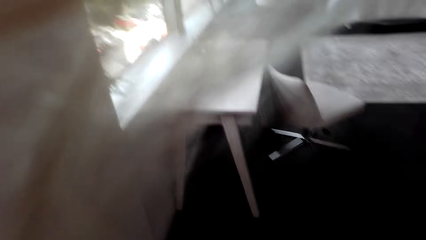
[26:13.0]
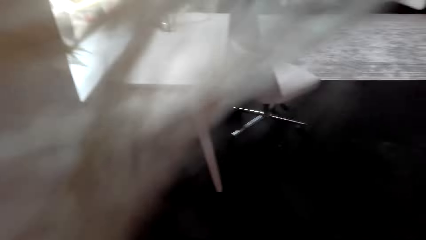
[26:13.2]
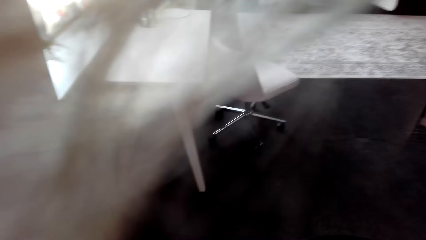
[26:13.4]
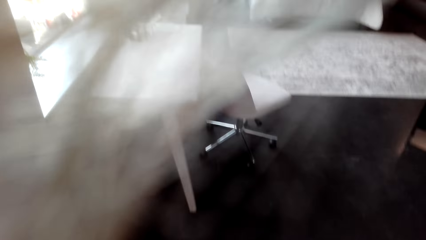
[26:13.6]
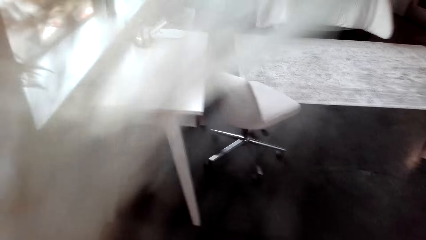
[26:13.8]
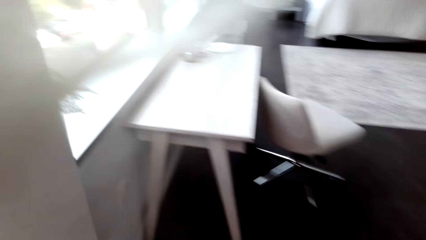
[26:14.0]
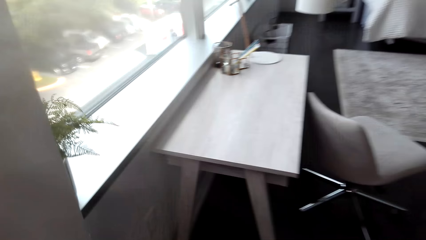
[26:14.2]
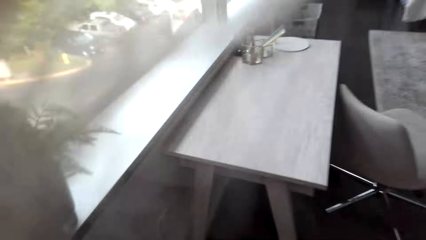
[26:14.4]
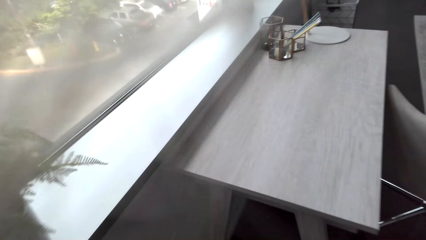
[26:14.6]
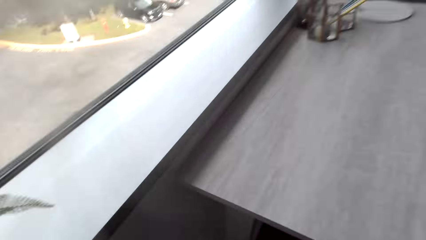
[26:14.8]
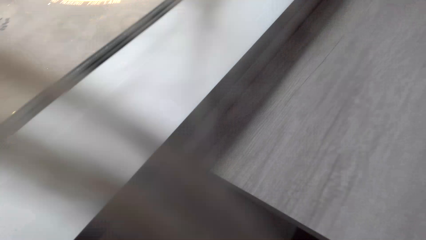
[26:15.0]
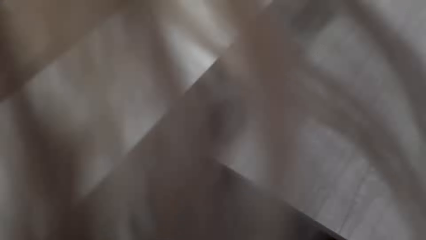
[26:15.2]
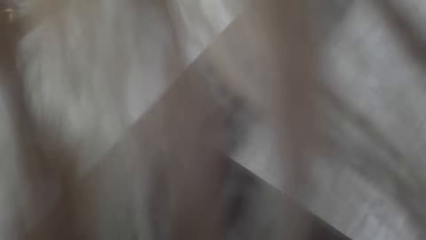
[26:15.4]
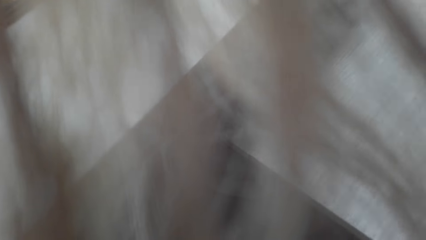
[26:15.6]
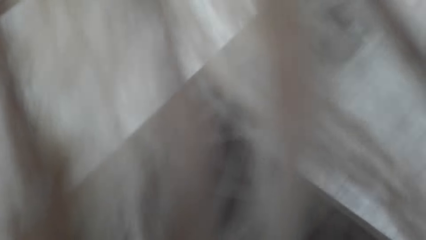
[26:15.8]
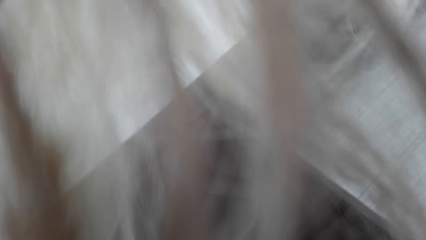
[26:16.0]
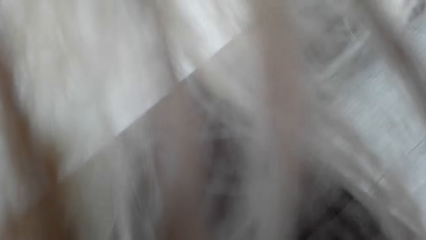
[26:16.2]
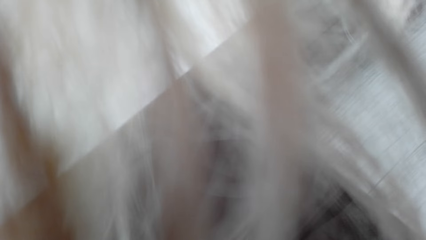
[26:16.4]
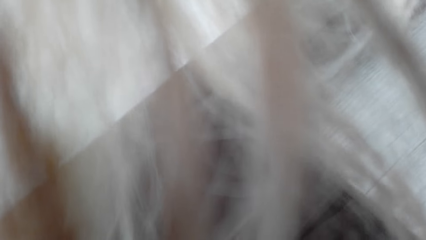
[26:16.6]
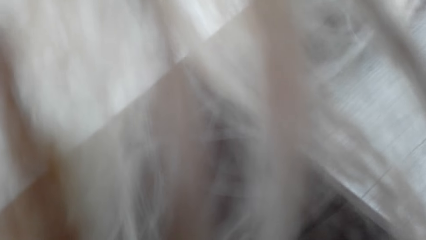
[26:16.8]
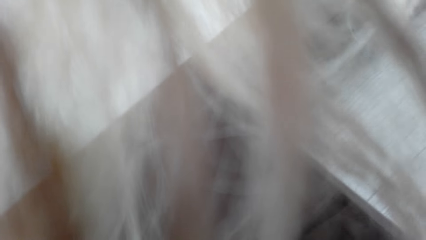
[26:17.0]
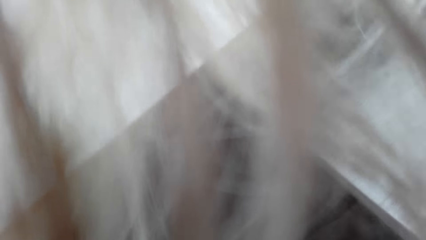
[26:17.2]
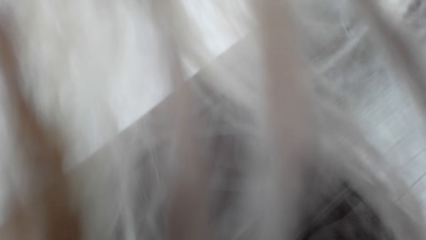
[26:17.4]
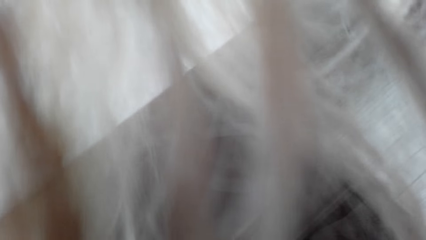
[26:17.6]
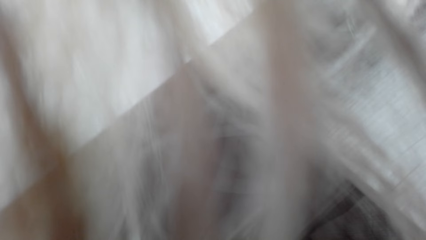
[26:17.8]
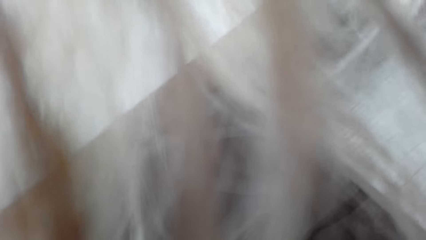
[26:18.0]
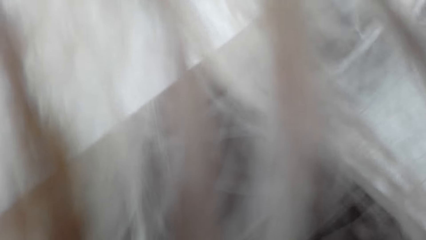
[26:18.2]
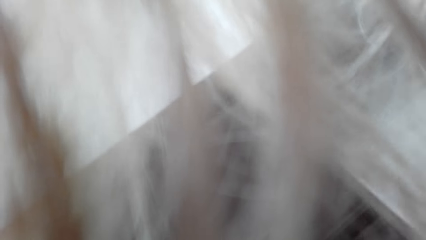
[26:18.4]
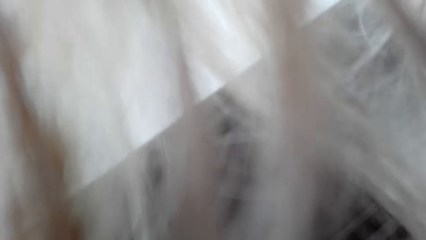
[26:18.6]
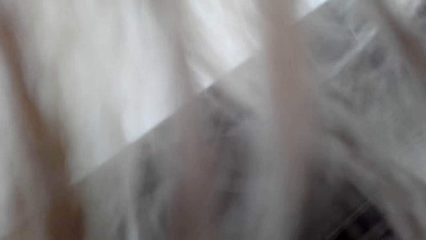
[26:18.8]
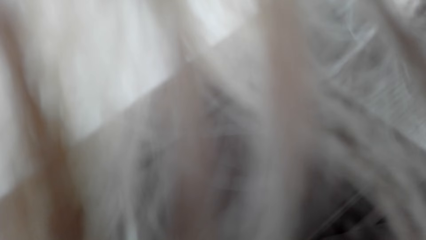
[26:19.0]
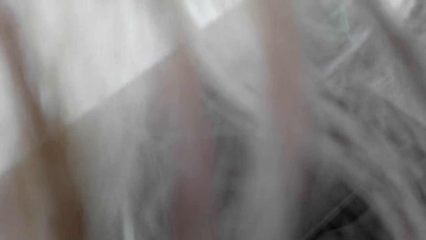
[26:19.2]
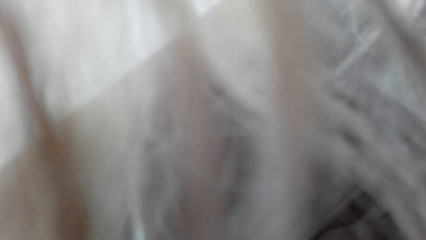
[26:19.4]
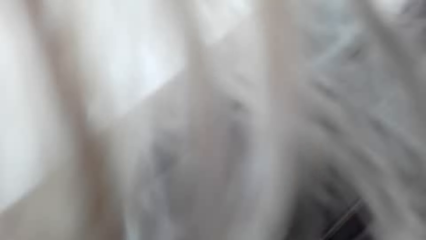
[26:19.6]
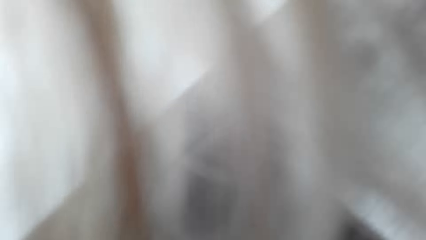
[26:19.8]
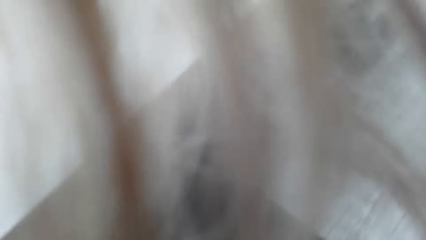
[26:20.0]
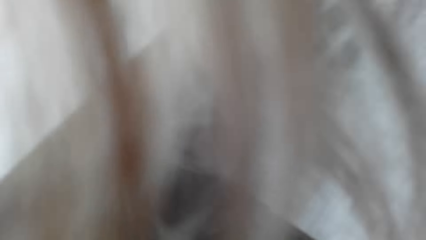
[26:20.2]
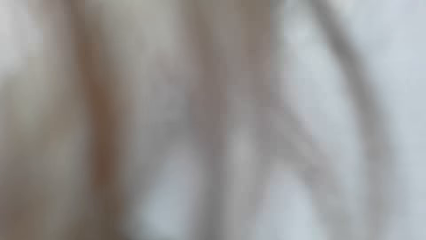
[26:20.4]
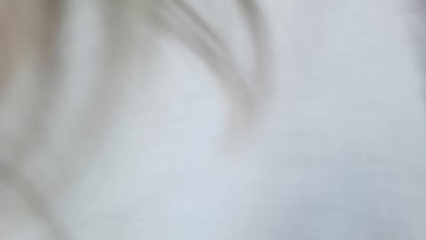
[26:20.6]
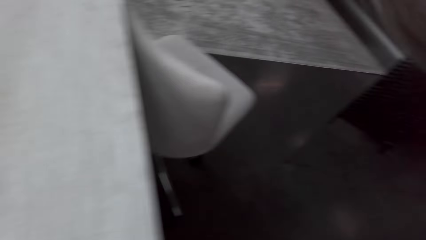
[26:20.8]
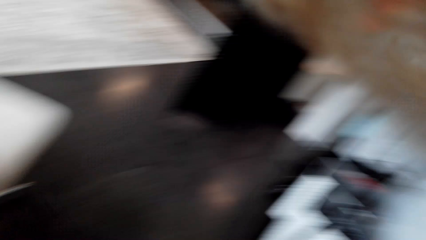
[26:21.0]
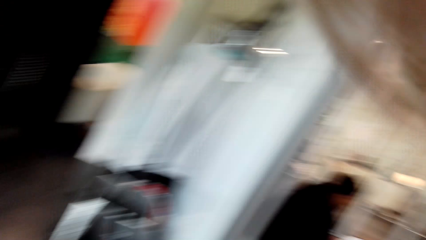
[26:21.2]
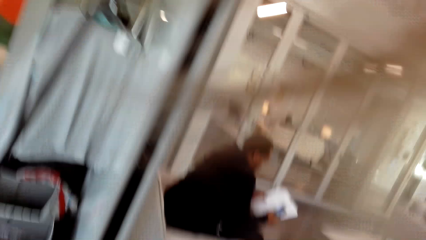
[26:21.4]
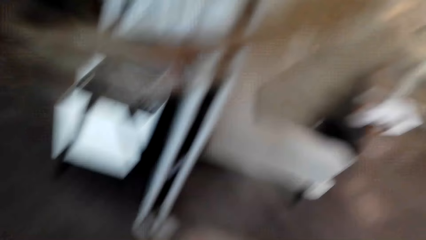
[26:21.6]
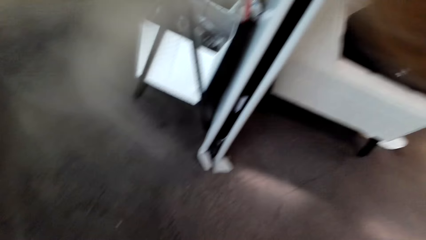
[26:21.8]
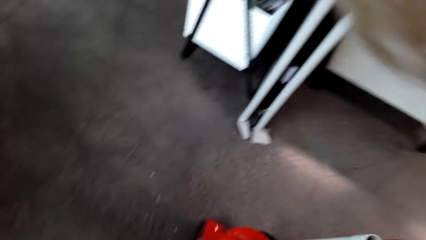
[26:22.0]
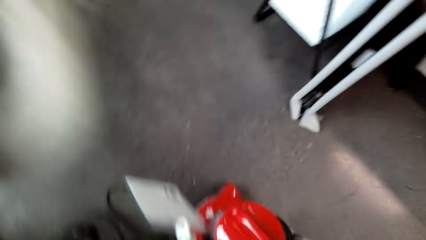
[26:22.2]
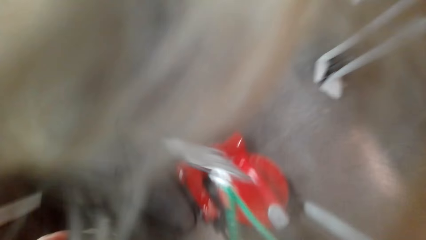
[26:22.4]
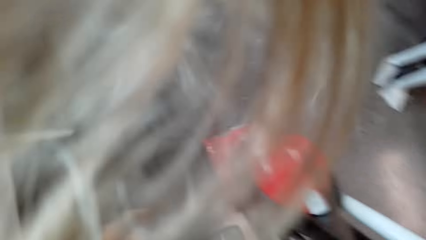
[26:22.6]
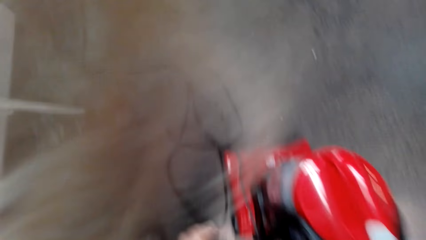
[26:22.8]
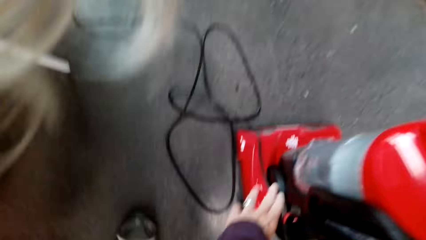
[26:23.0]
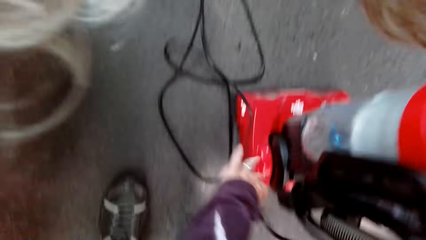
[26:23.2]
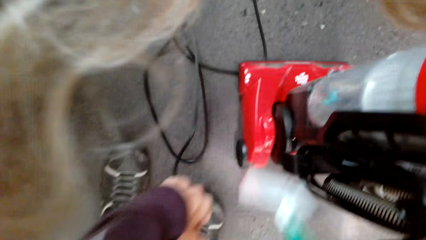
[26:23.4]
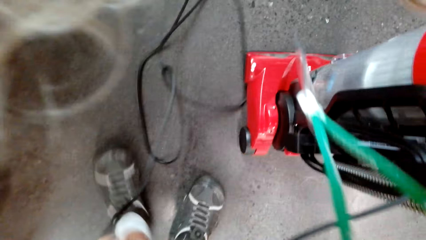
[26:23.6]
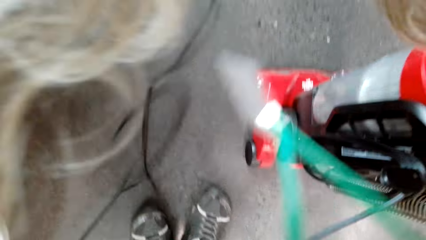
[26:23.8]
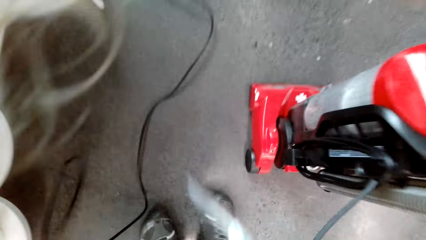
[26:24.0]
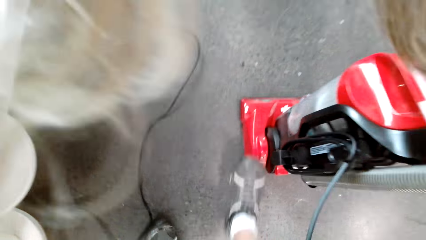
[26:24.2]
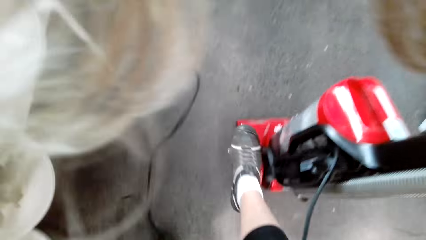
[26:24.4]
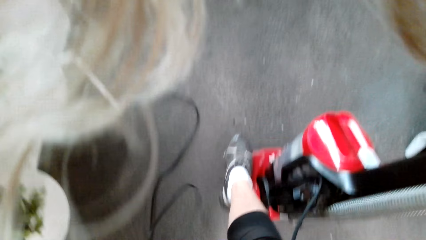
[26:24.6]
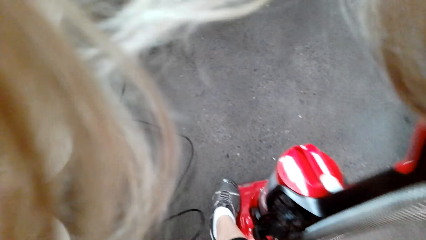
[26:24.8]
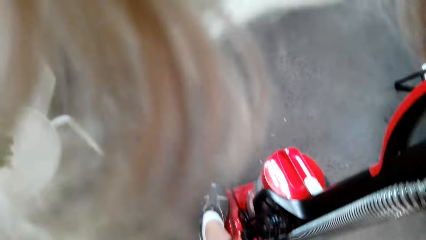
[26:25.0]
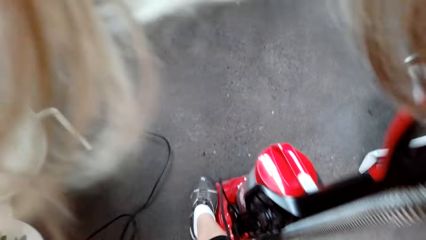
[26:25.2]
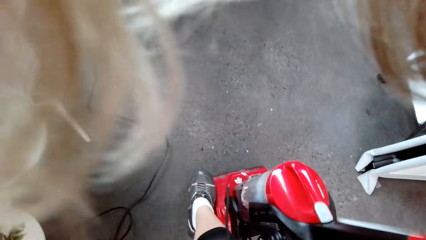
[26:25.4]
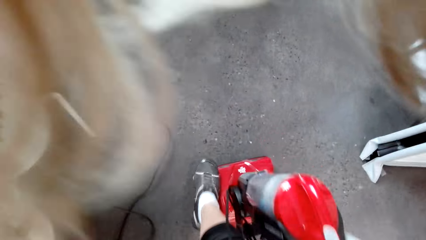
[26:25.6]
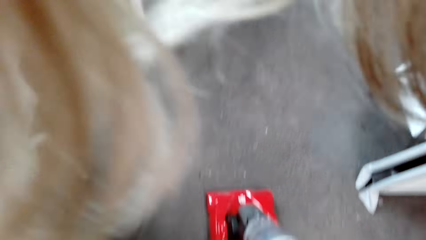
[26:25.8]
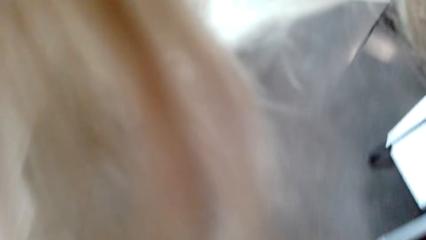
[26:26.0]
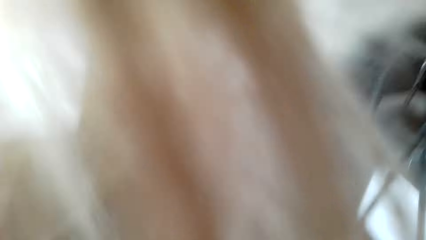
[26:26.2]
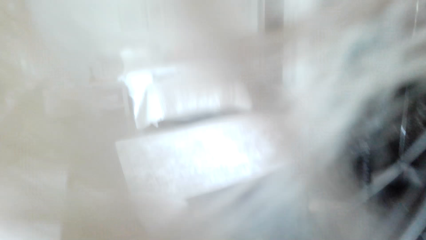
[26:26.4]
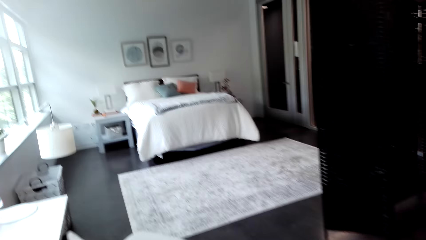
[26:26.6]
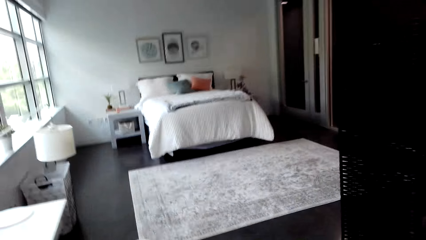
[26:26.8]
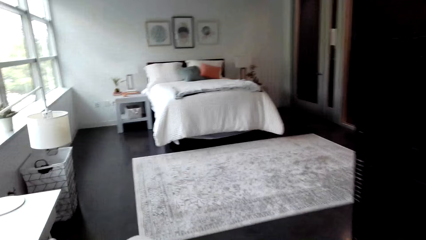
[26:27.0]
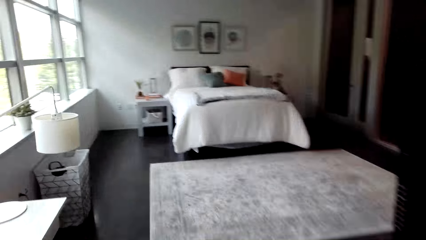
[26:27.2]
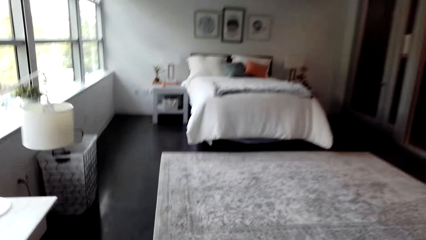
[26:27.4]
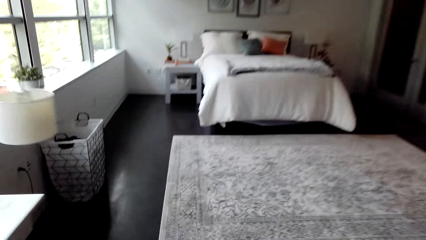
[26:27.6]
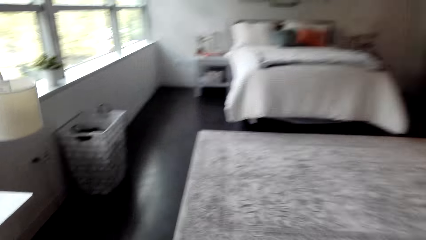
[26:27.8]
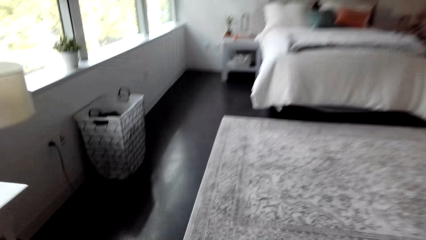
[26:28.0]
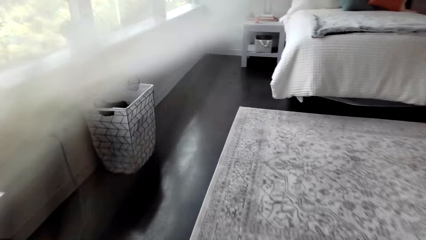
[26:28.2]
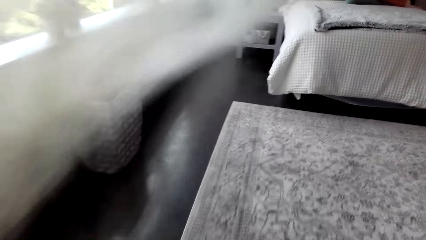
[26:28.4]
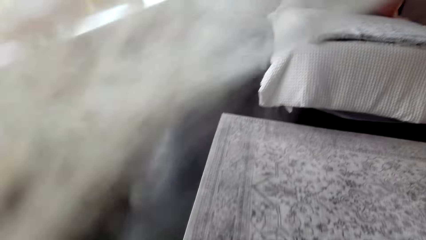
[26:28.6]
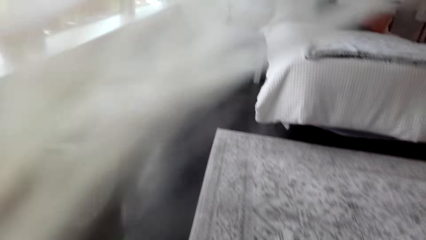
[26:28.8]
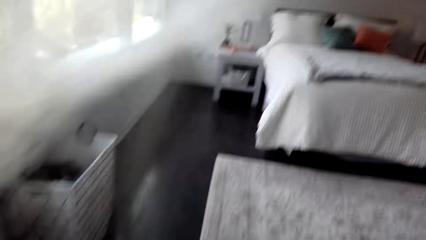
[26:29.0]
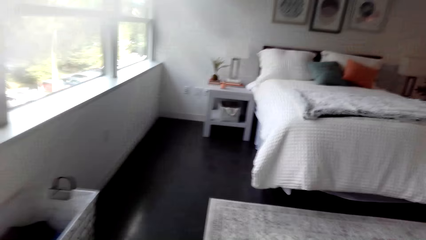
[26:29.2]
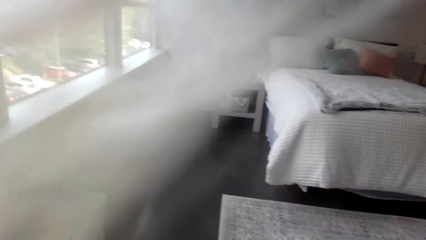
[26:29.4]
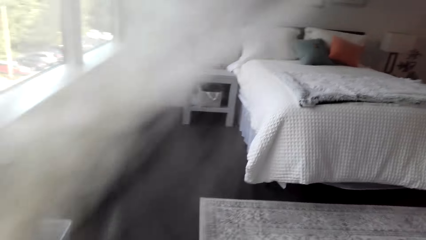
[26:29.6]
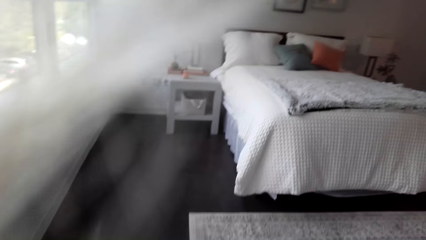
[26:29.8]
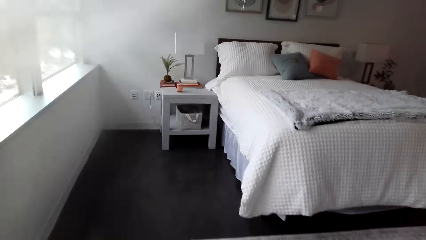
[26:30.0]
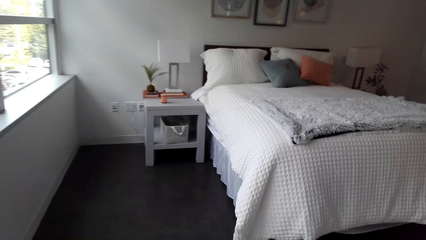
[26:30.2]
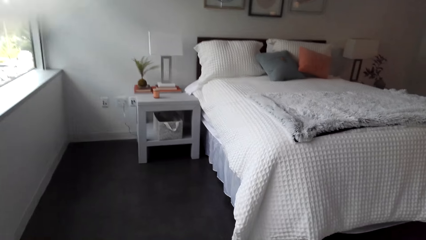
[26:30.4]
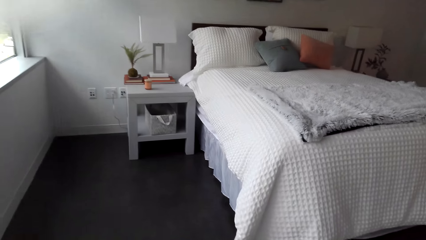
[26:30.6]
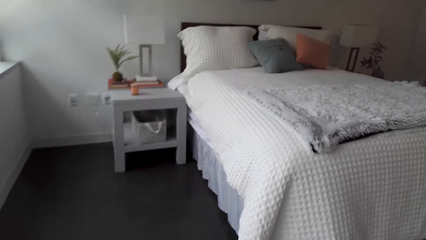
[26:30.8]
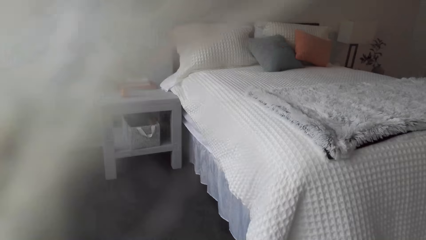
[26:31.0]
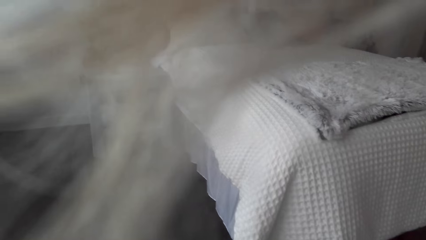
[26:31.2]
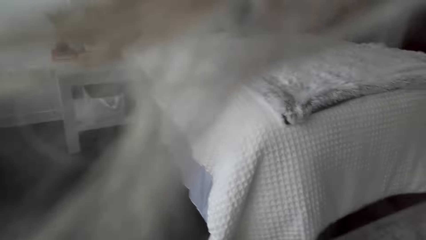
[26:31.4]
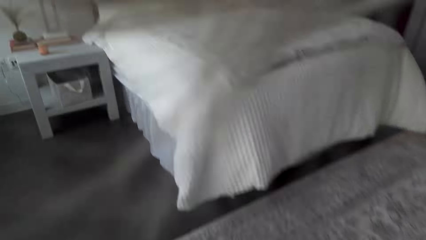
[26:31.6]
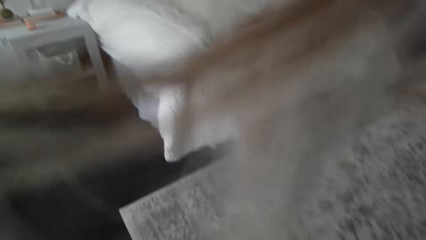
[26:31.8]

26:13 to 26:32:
The camera wearer stands beside the table. She cleans the floor with a vacuum cleaner. She straightens a cable on the vacuum cleaner. She puts her right leg on the vacuum cleaner. She cleans the carpet with the vacuum cleaner.
